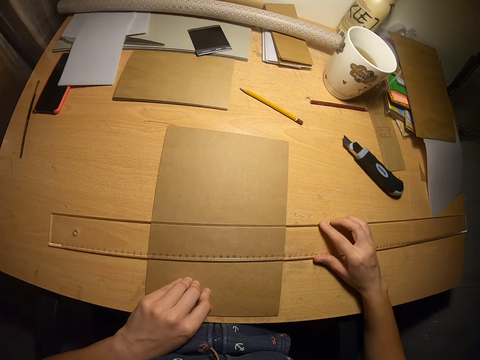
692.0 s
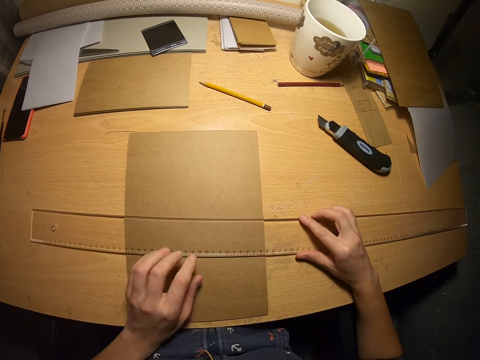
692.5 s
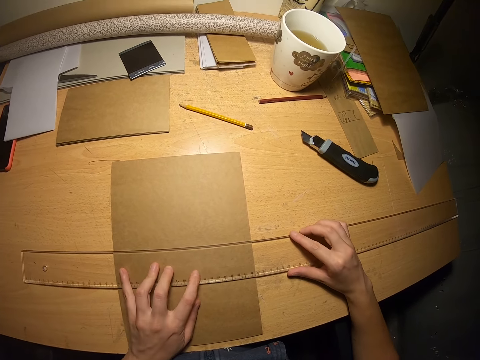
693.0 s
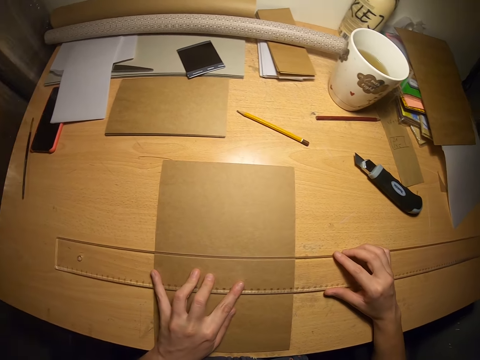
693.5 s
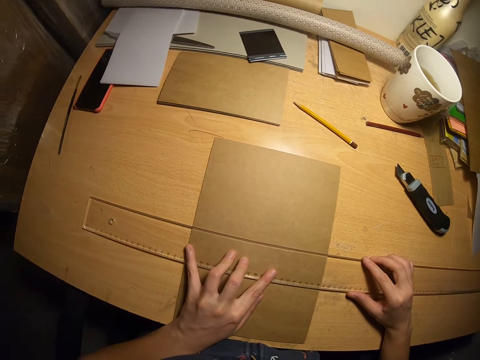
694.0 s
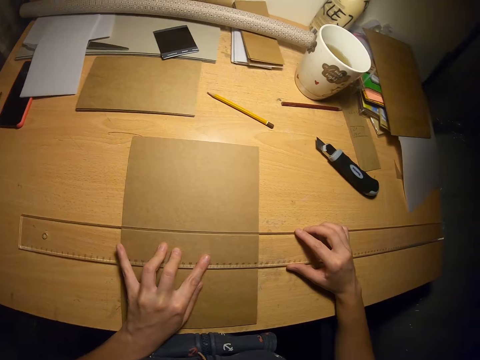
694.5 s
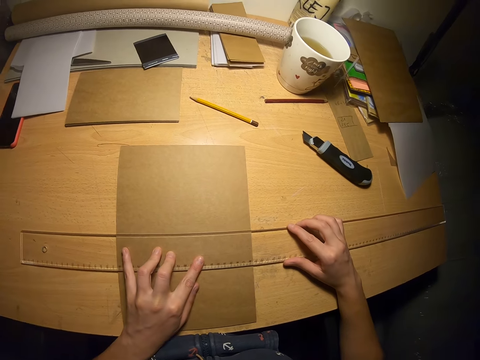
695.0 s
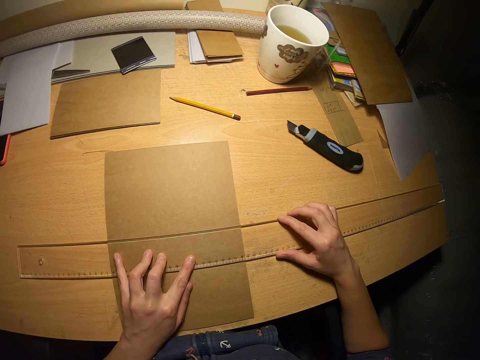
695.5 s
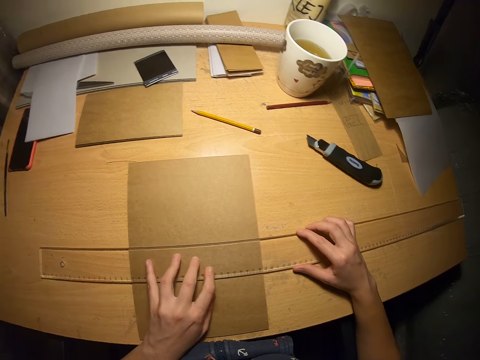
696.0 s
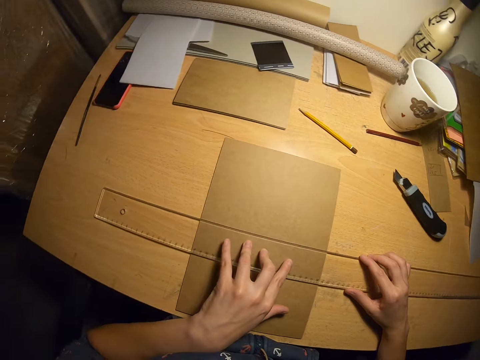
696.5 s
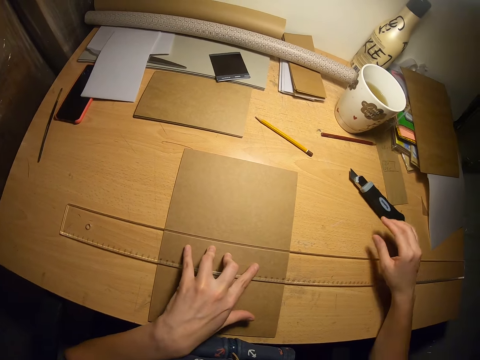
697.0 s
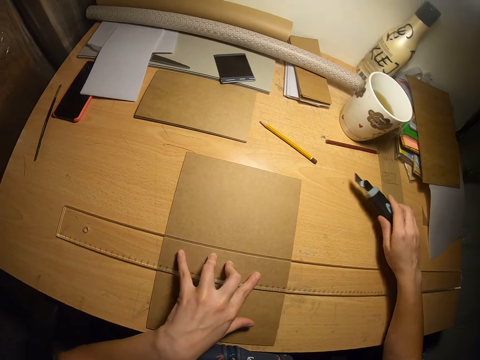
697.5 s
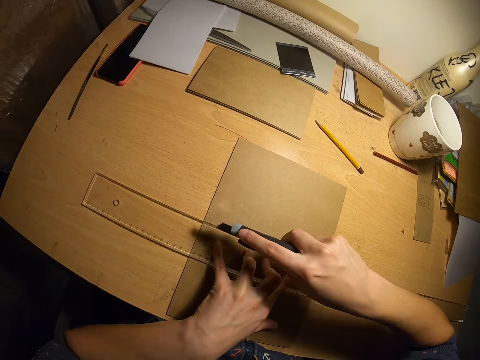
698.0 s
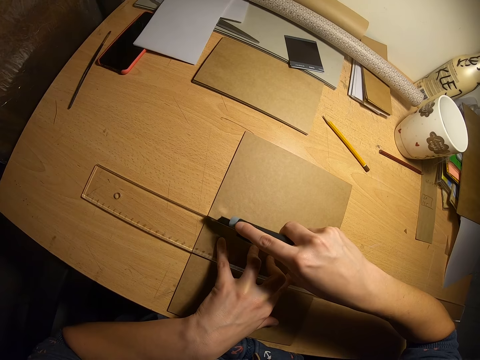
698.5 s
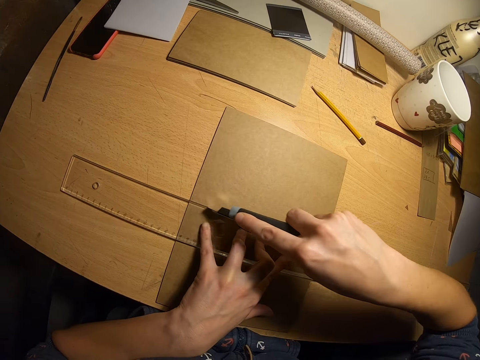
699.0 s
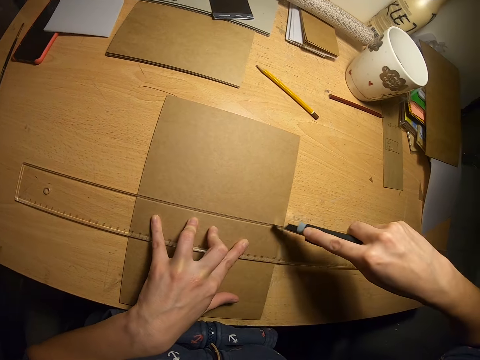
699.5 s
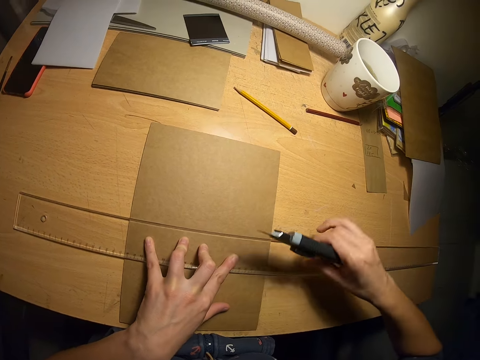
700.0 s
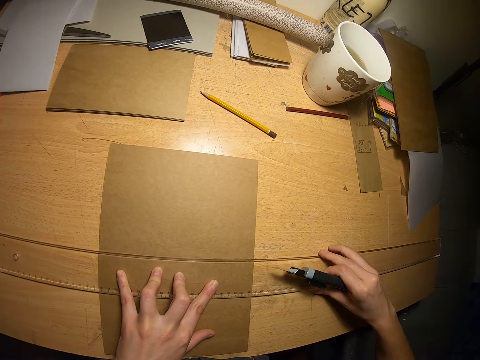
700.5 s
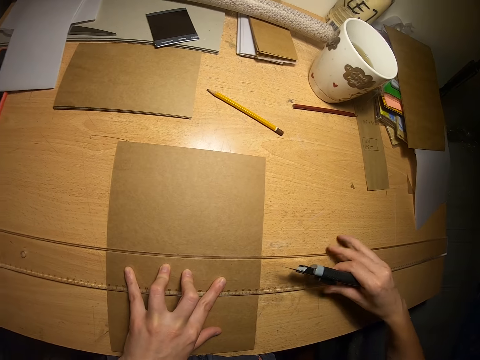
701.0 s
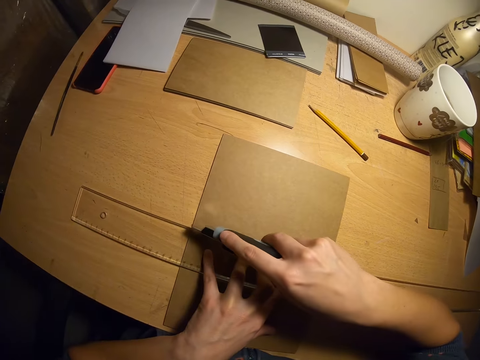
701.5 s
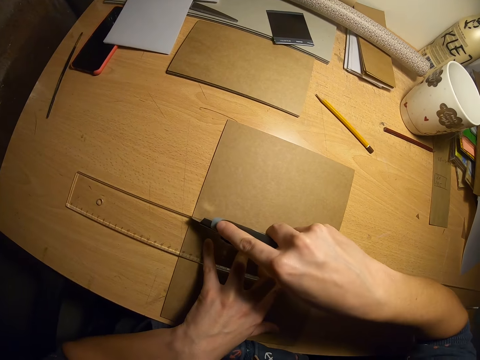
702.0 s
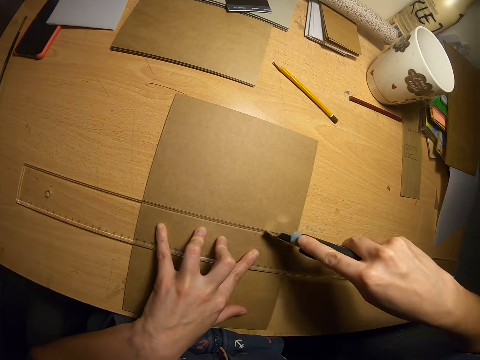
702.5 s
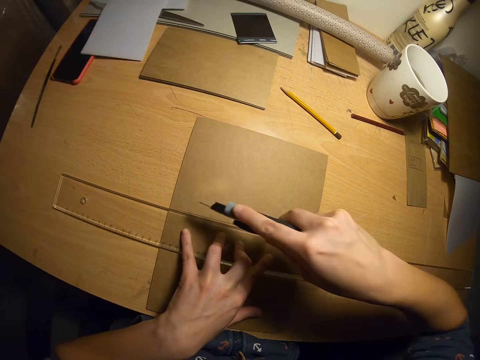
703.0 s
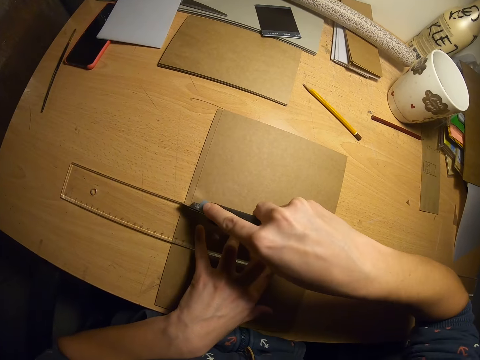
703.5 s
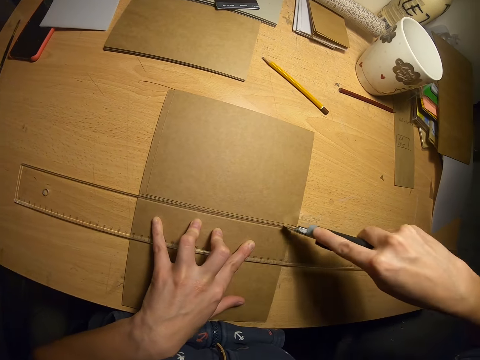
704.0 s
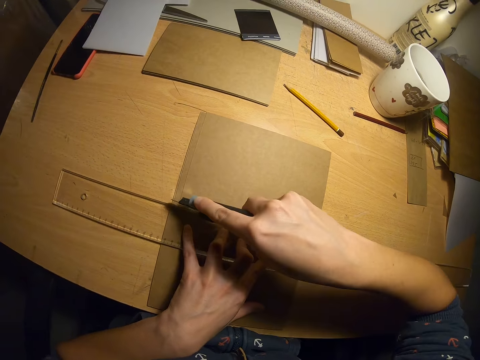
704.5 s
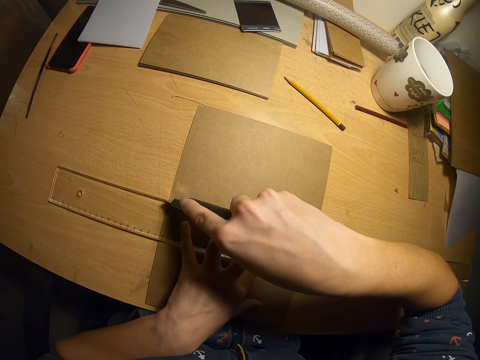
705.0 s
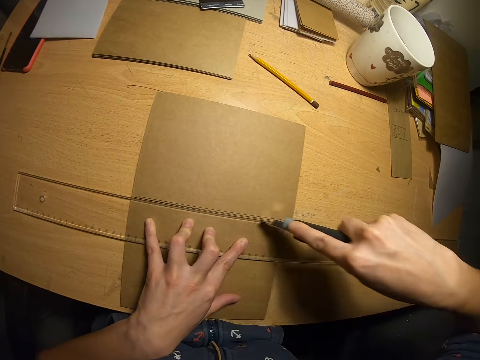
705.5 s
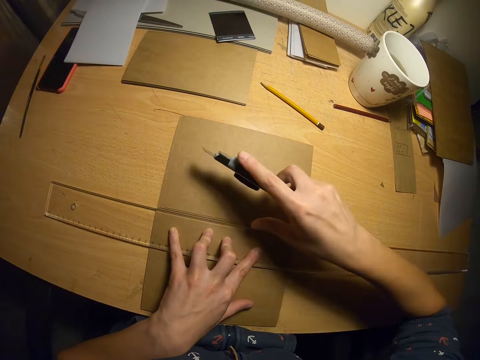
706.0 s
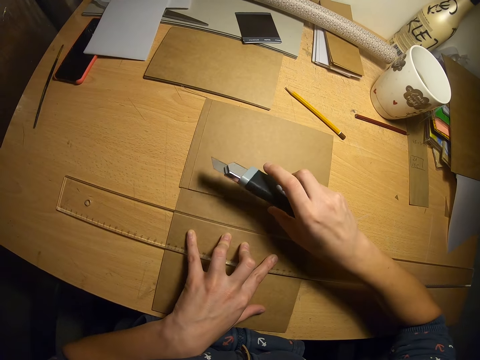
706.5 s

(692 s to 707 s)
The camera wearer drops the ruler on the cardboard. They measure the cardboard with the ruler. They pick a paper cutter from the table. They cut the papers with the paper cutter.

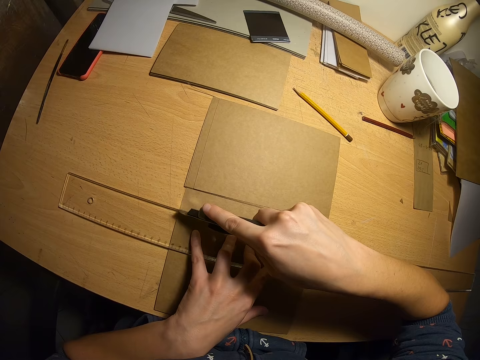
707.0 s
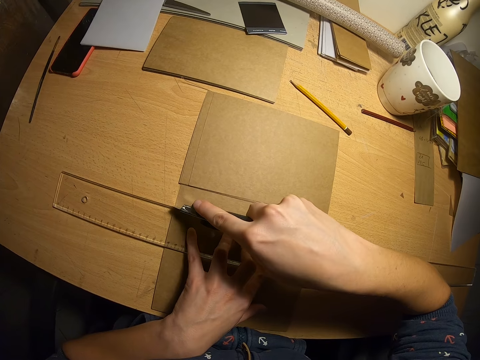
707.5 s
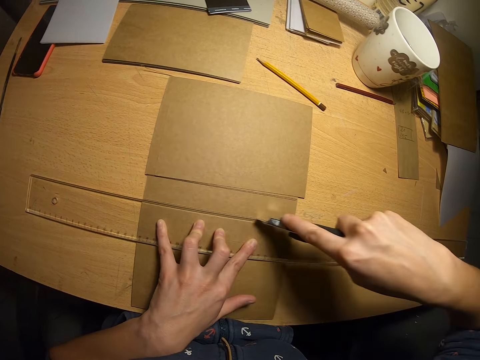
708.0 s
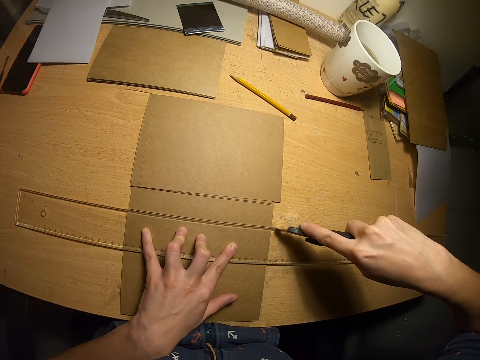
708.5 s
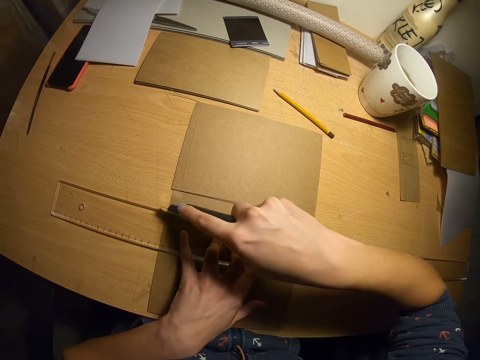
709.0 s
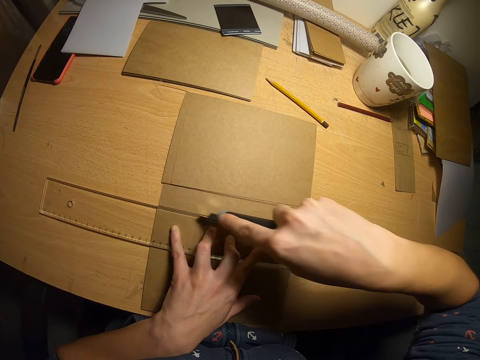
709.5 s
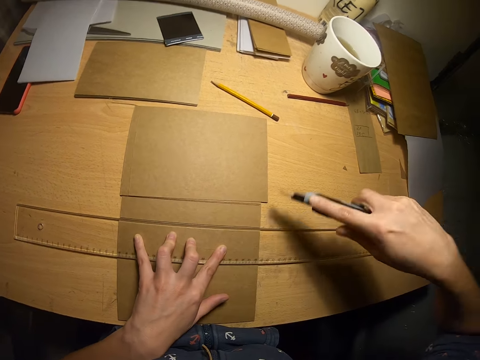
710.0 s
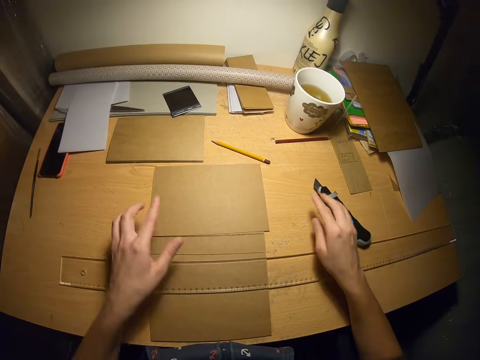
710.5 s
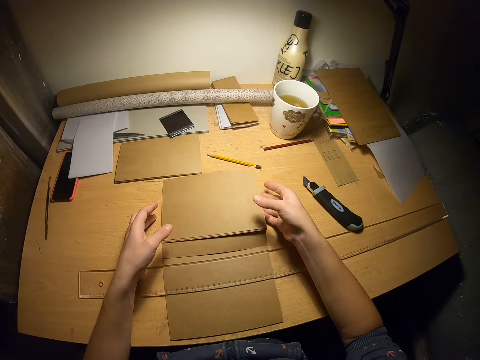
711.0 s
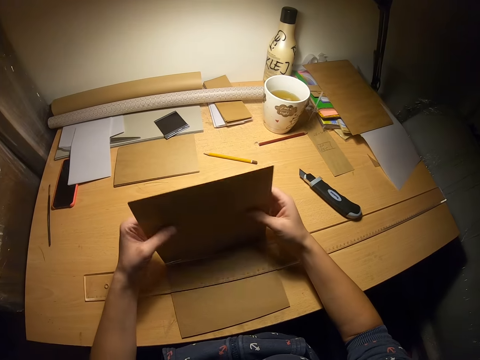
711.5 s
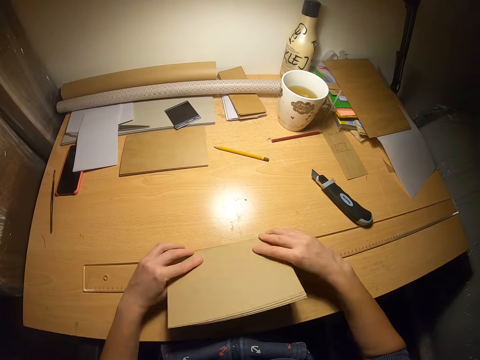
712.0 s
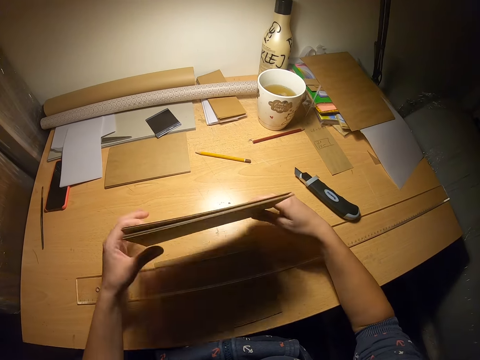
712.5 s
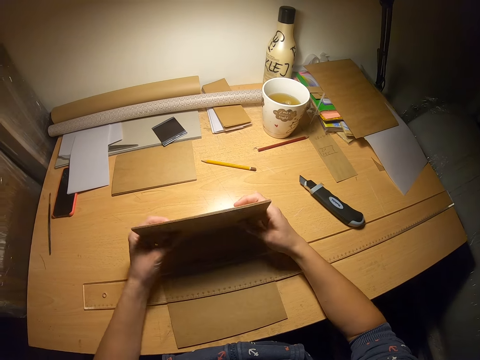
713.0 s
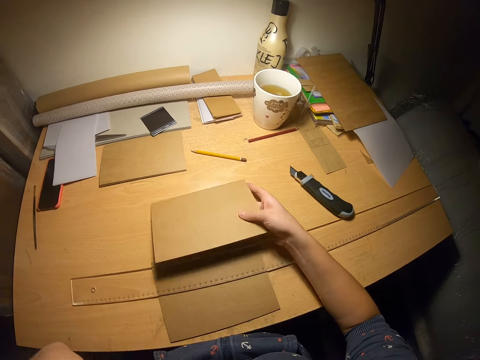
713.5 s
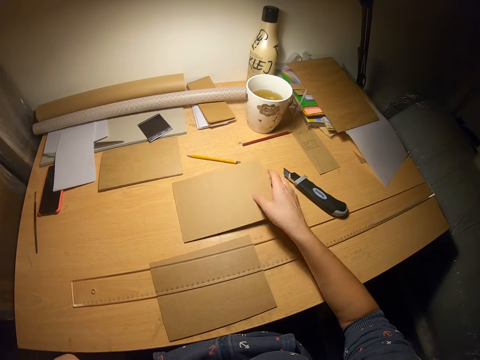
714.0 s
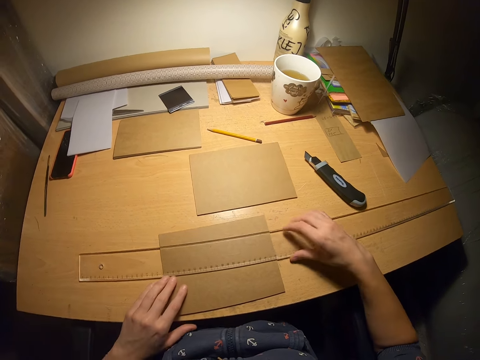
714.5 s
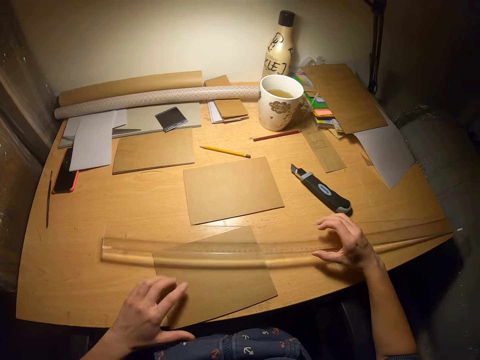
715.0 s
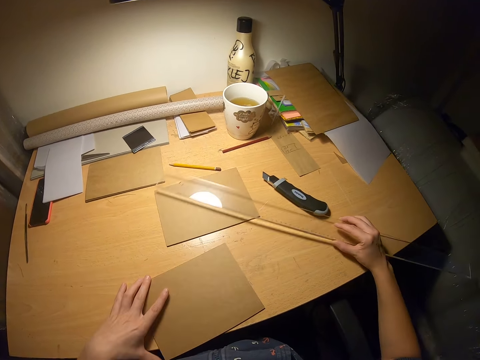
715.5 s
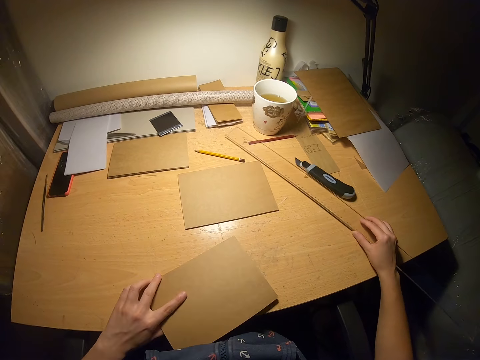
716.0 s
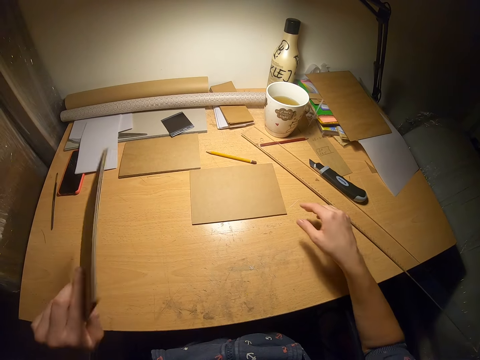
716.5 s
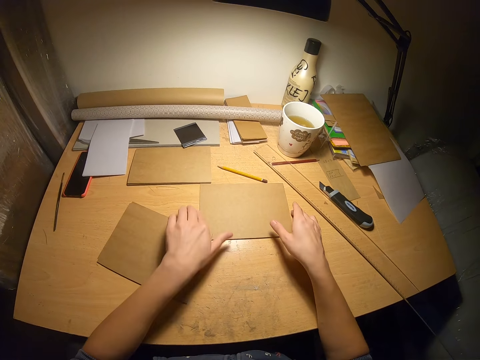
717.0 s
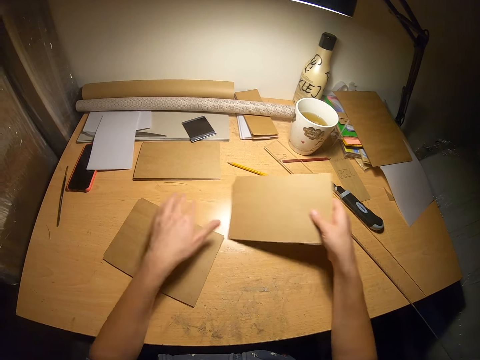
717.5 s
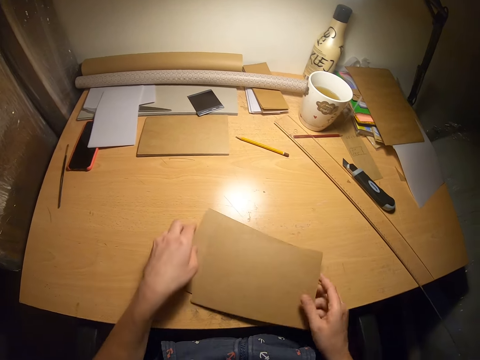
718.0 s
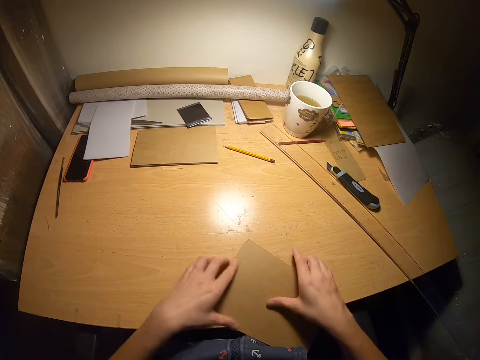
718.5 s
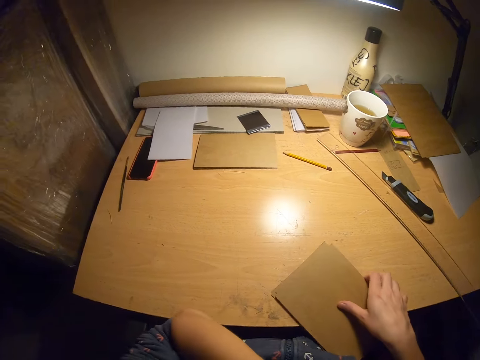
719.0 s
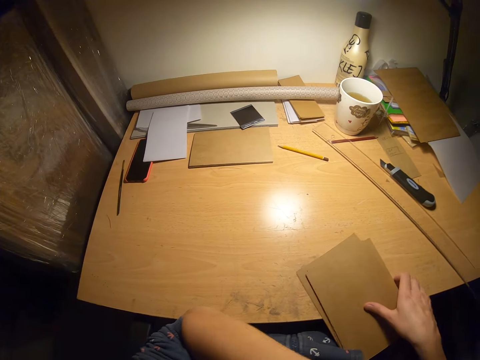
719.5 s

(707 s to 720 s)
The camera wearer drops the paper cutter on the table. They arrange the cardboard with both hands. They adjust the ruler on the table. They put the ruler aside. They arrange the cardboard with both hands.
